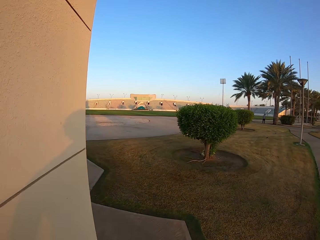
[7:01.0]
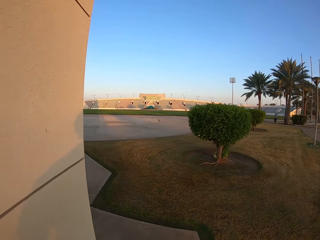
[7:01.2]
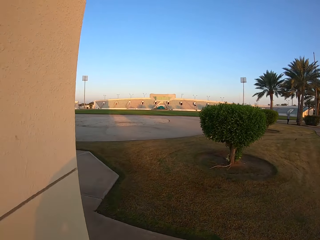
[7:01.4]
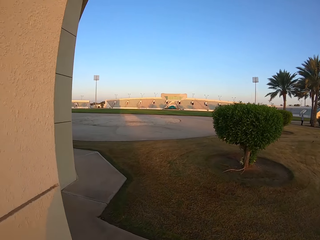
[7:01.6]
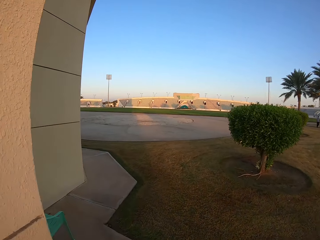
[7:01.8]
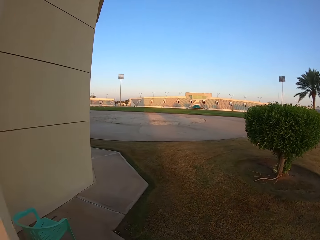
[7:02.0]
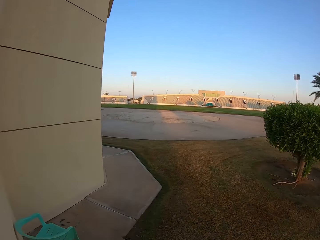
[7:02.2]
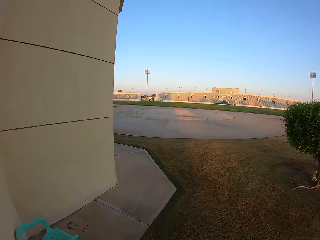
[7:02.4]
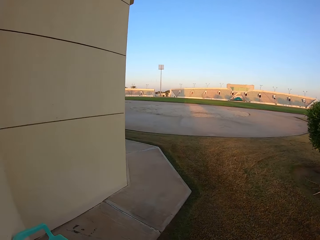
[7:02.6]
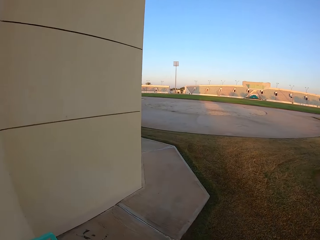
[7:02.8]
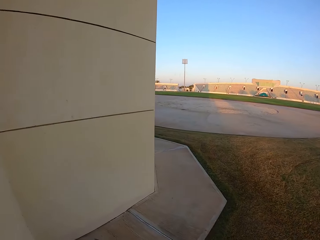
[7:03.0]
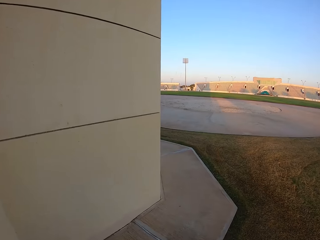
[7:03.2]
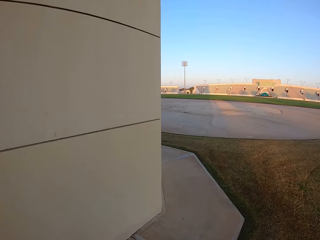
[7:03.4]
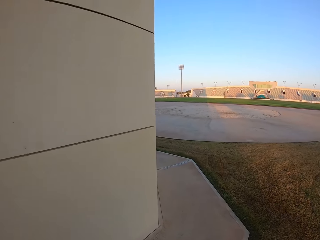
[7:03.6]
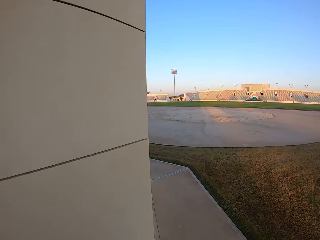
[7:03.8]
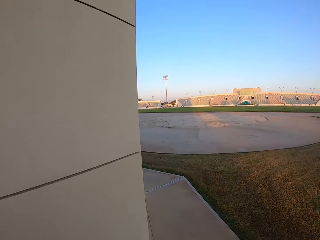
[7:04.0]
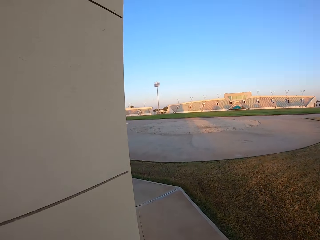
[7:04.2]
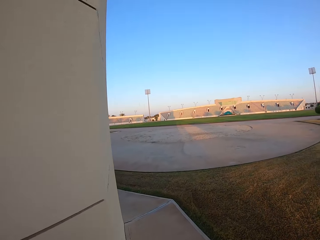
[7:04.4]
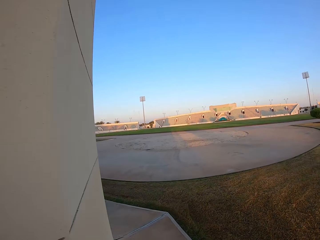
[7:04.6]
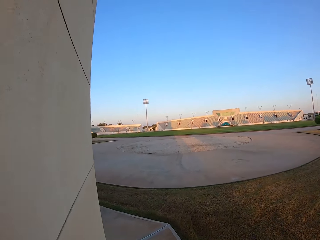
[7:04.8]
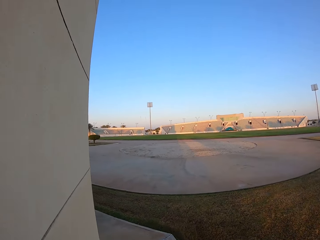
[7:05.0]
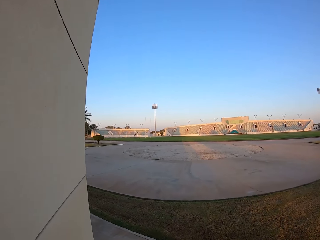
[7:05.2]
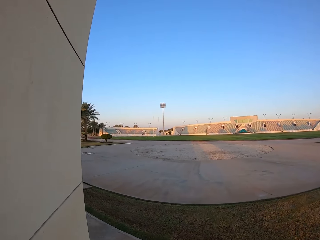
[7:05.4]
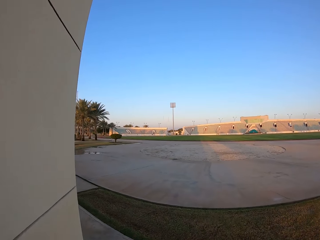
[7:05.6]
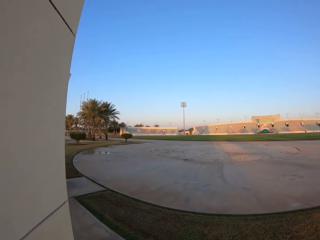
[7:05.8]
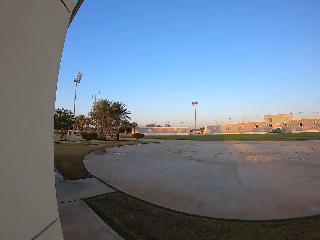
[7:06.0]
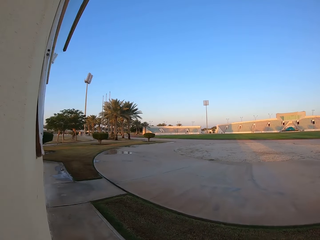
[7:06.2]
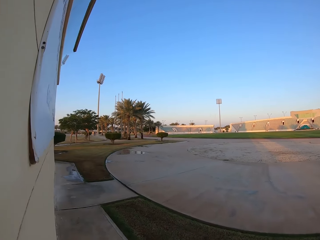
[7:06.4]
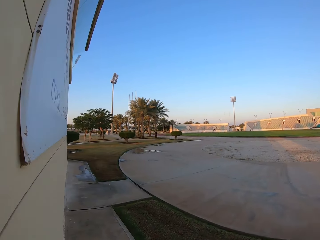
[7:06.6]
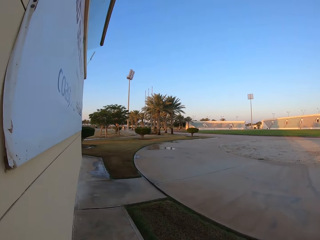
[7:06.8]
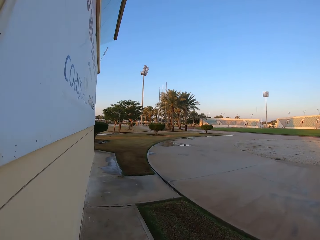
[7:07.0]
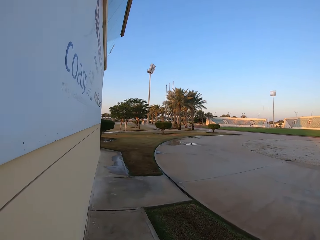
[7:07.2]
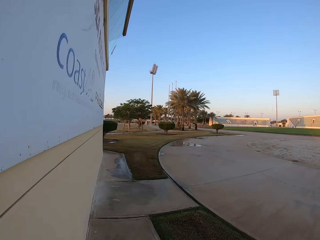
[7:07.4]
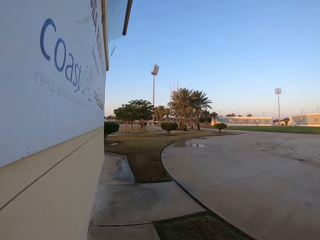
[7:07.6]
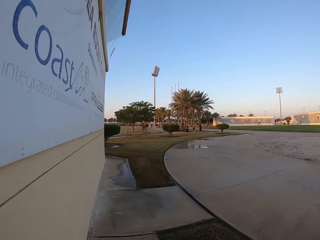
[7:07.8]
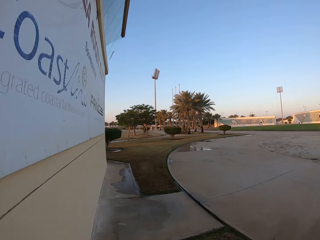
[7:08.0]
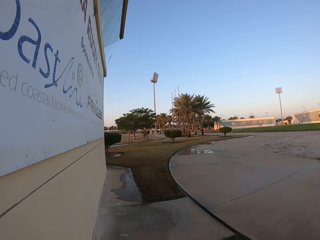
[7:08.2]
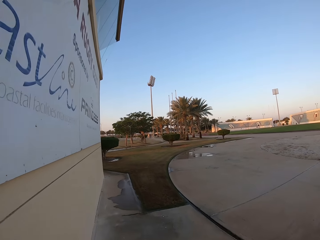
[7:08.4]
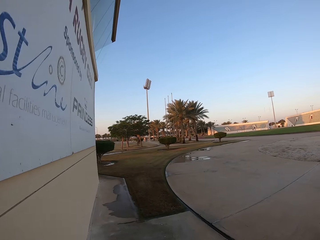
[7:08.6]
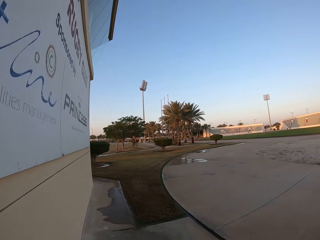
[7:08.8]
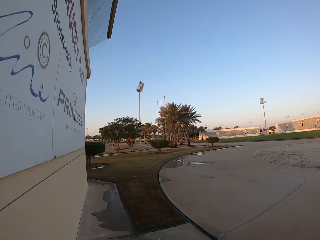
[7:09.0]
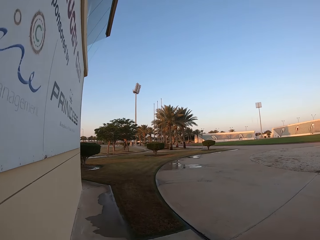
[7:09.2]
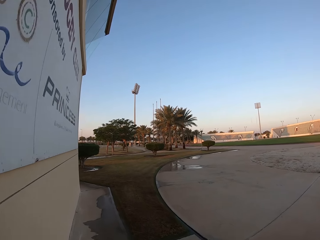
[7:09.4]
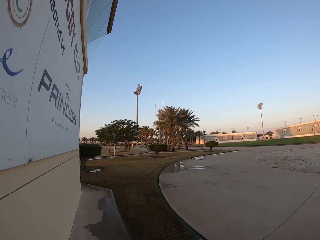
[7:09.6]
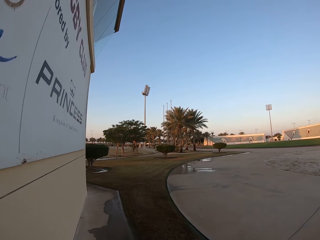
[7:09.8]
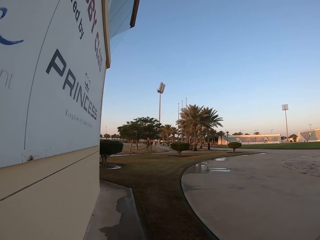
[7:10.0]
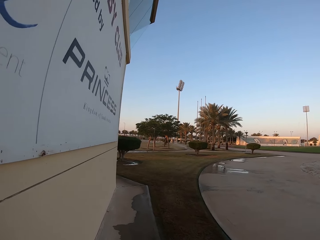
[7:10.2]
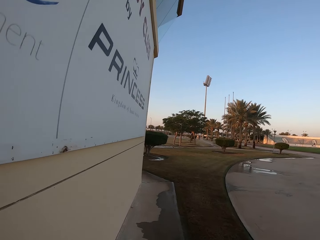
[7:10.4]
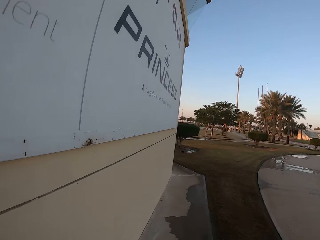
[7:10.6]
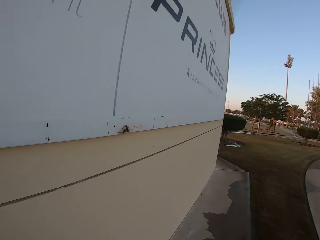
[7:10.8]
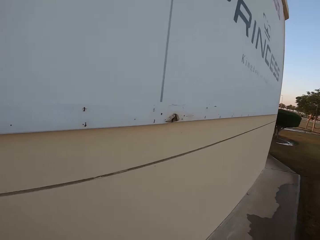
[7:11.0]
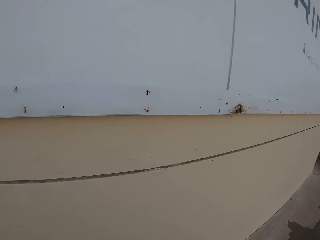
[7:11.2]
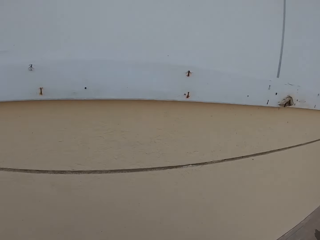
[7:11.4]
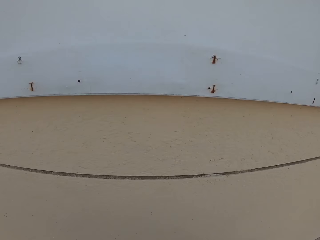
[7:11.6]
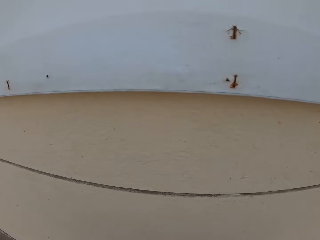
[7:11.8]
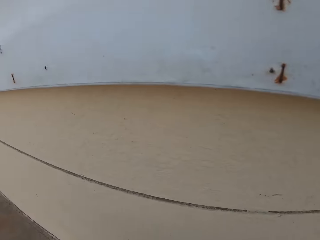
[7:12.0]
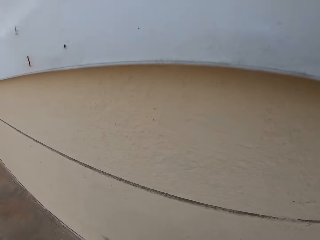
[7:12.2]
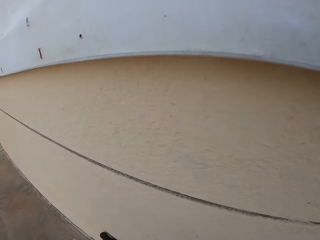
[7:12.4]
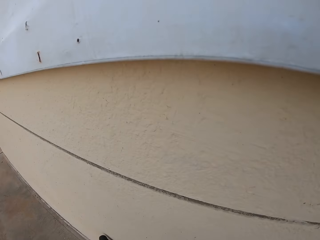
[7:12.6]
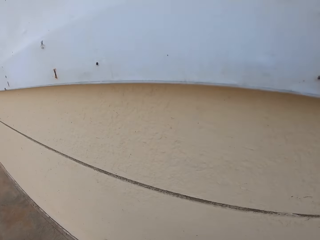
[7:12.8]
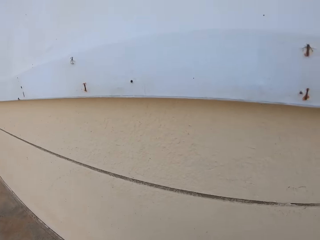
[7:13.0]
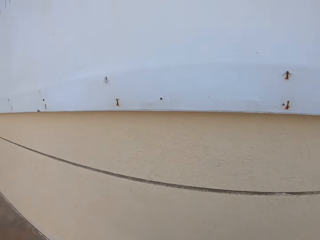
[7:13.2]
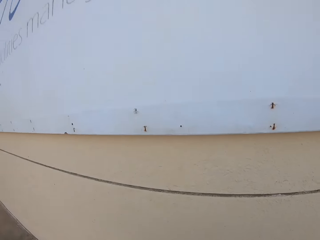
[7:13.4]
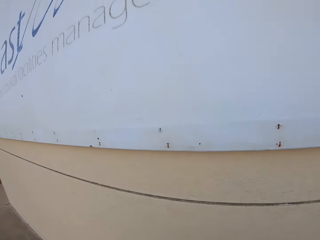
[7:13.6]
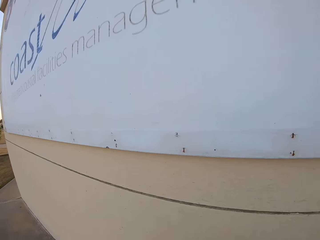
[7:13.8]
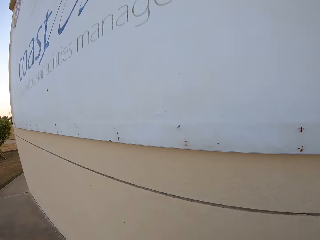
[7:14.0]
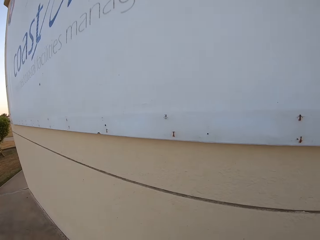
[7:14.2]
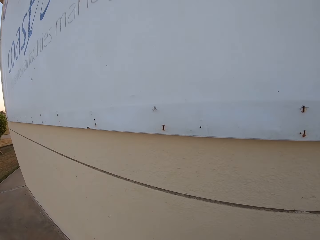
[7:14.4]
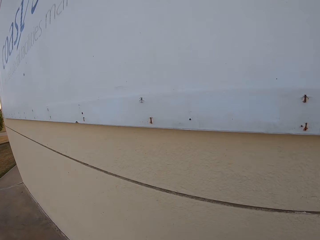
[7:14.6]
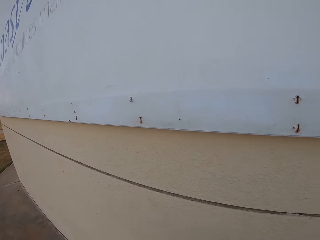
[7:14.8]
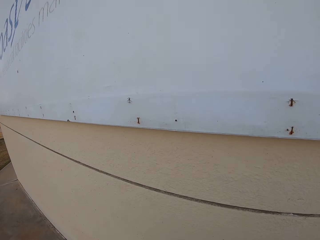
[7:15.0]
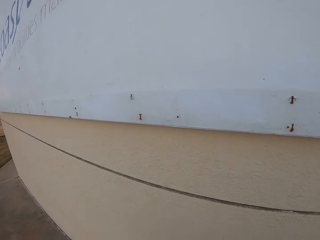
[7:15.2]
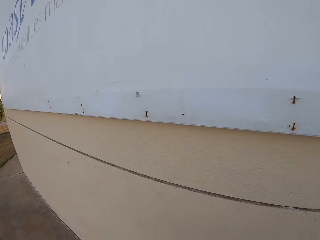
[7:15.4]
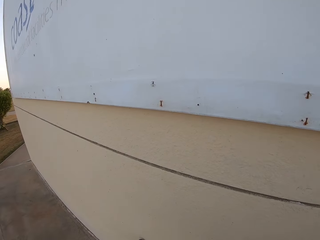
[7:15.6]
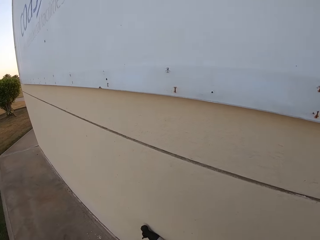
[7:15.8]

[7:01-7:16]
The camera wearer pushes the bike. They walk around the compound. They look around the wall. They park the bike.

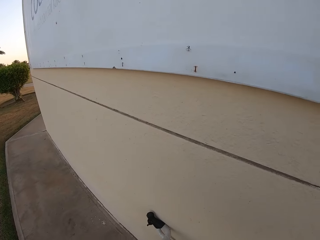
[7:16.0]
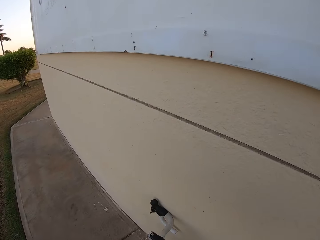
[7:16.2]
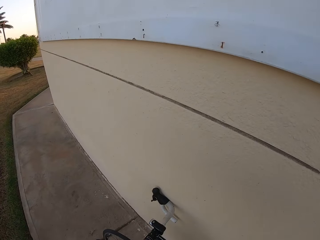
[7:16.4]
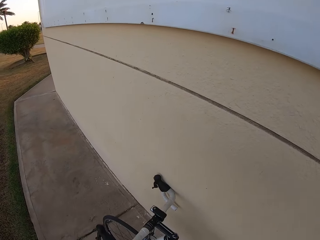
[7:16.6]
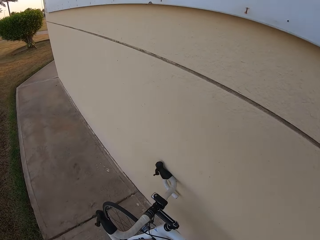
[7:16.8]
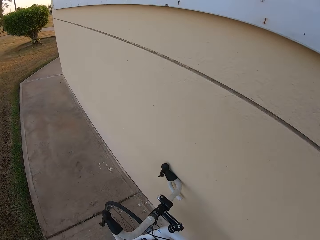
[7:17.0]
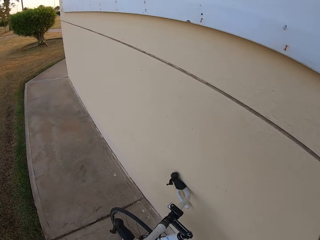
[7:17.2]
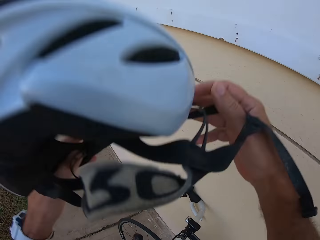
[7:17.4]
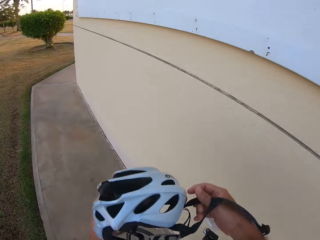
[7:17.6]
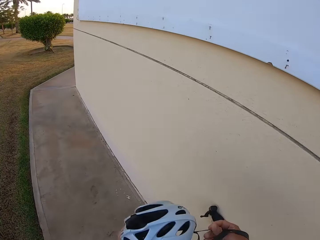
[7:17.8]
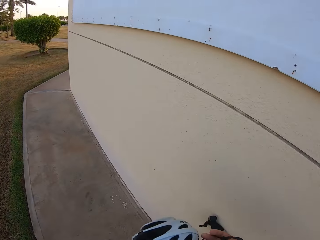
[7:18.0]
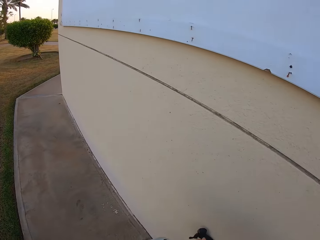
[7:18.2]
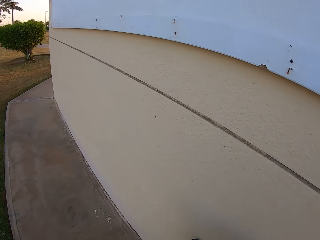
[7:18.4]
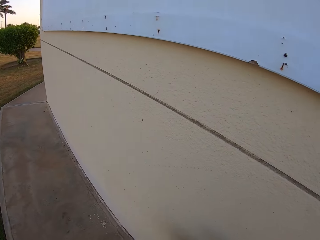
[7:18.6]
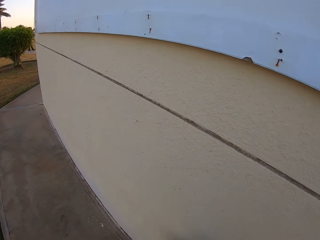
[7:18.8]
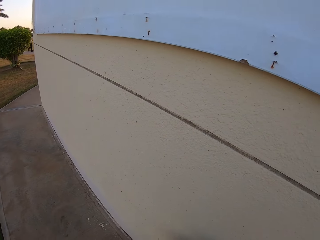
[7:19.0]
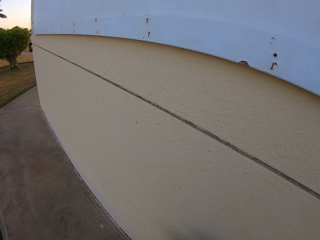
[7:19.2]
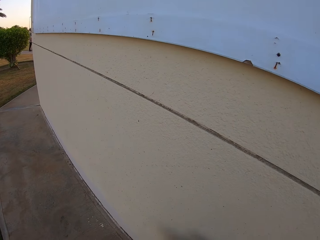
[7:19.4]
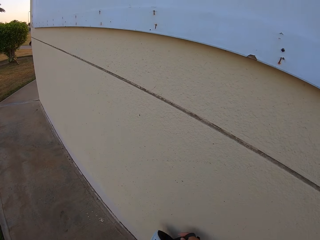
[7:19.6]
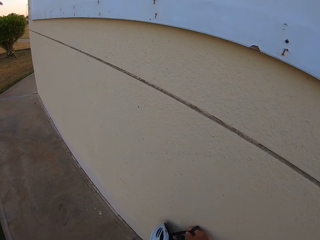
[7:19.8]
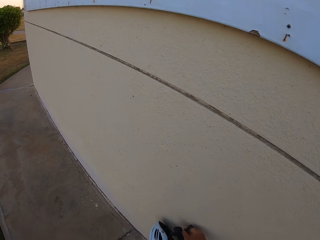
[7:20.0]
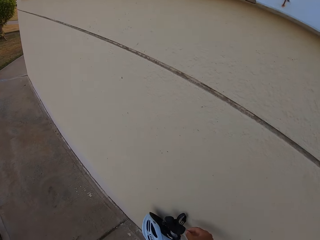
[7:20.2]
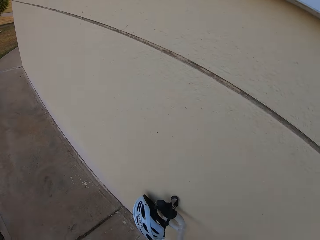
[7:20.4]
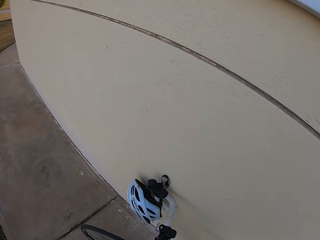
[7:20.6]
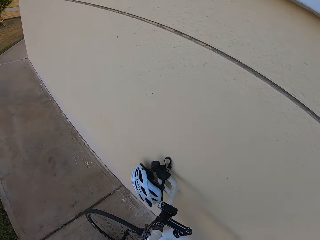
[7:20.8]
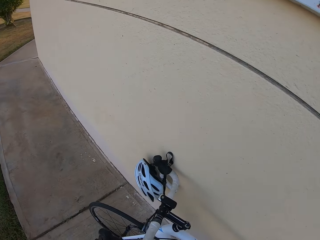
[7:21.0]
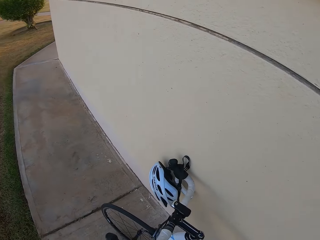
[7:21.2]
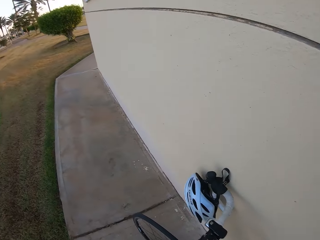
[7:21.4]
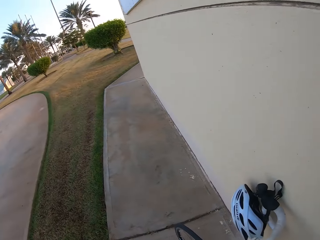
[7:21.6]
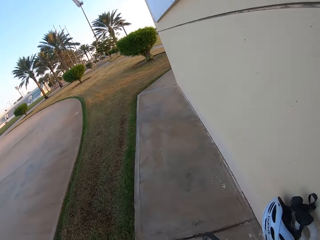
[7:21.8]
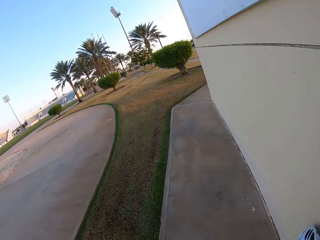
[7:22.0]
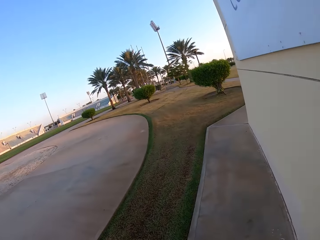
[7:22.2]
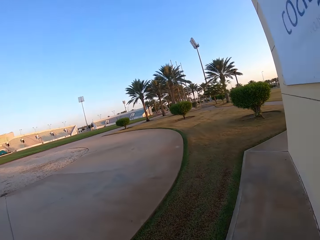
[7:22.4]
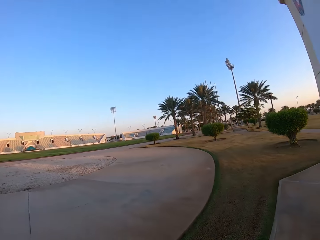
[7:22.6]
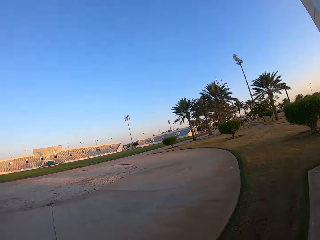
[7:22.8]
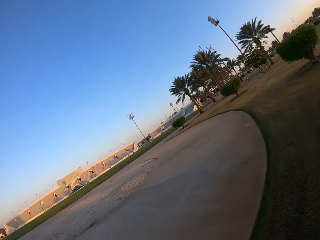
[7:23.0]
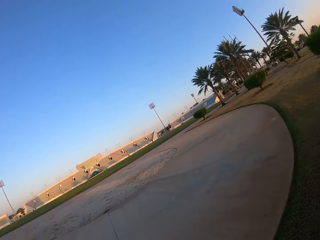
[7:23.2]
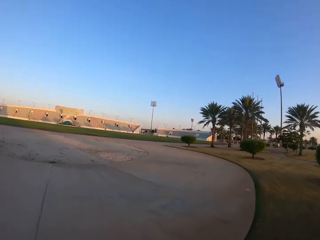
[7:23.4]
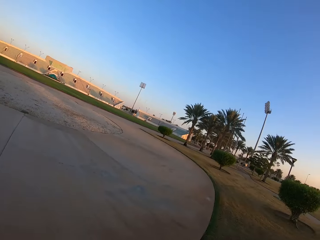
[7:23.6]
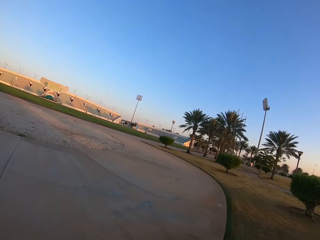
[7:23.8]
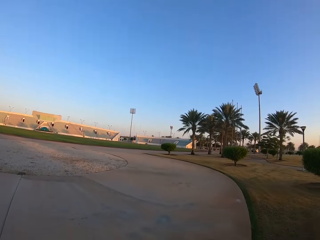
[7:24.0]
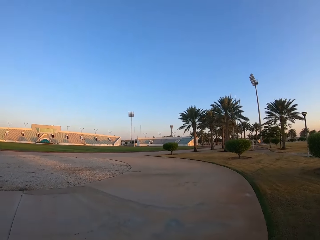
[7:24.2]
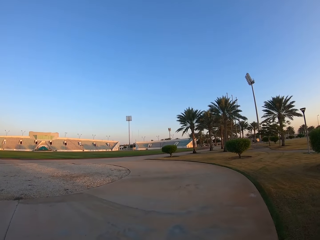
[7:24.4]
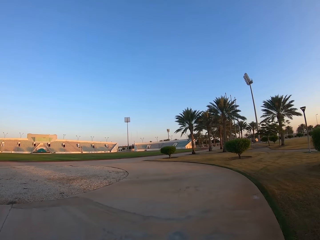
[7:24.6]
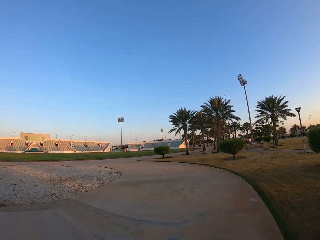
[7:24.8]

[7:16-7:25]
The camera wearer removes the helmet. They look around the compound.
